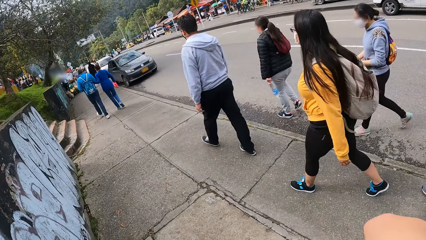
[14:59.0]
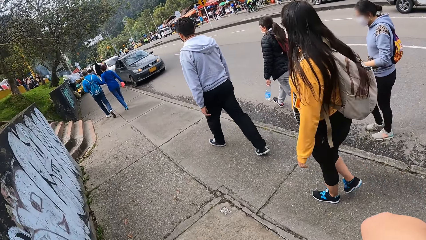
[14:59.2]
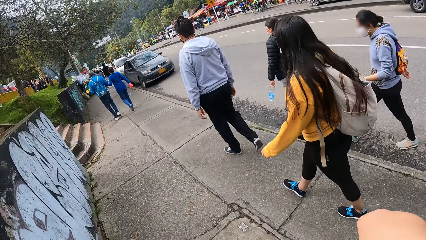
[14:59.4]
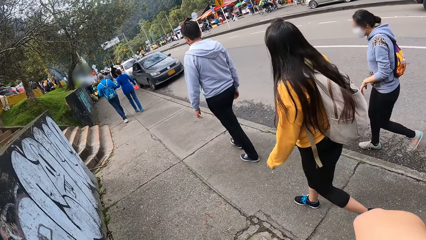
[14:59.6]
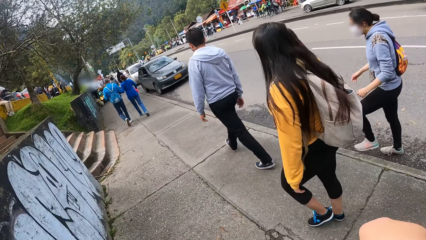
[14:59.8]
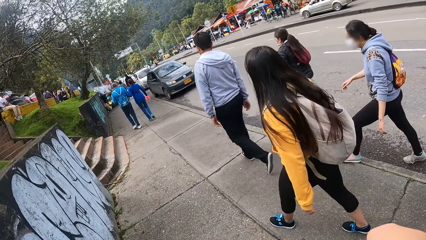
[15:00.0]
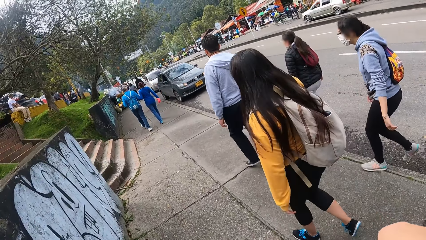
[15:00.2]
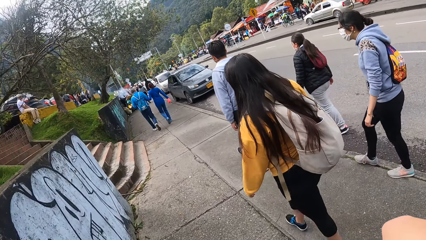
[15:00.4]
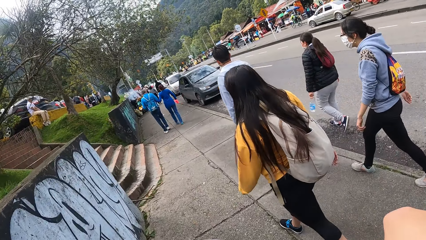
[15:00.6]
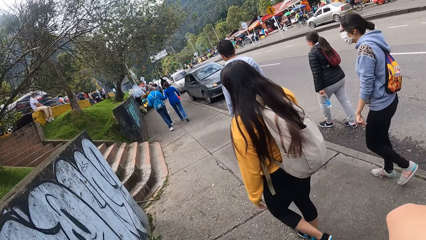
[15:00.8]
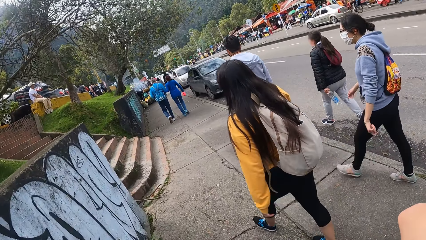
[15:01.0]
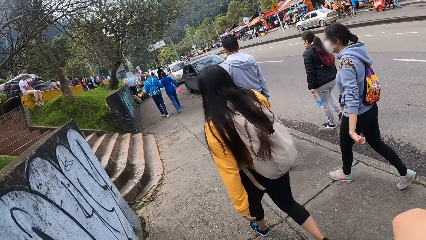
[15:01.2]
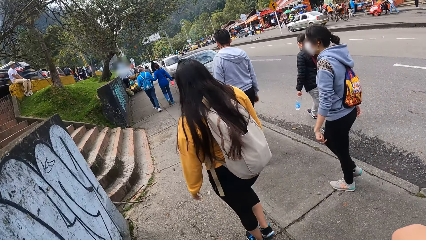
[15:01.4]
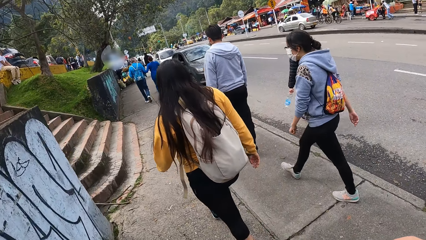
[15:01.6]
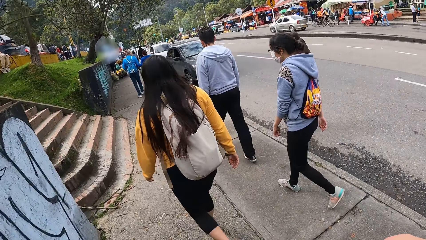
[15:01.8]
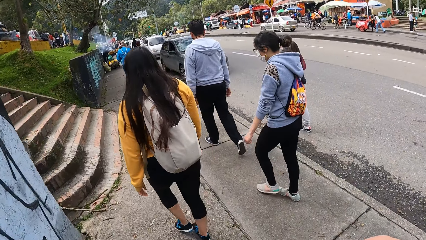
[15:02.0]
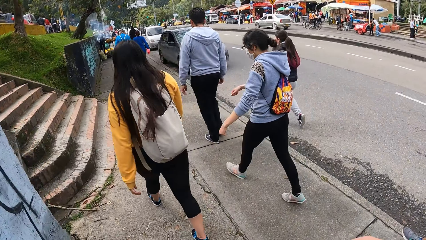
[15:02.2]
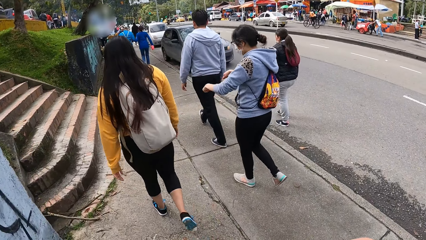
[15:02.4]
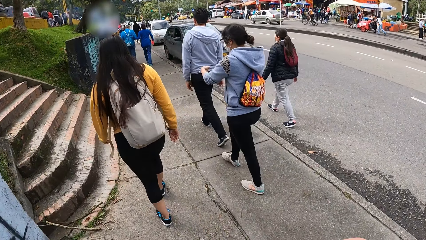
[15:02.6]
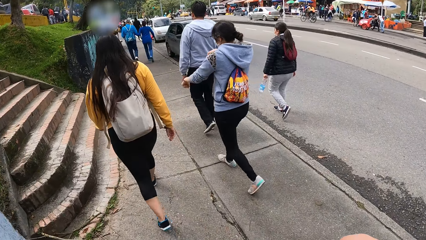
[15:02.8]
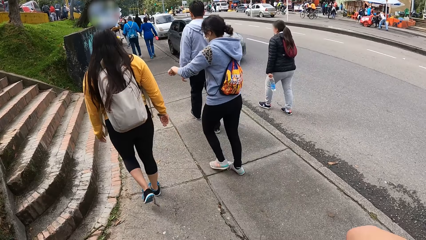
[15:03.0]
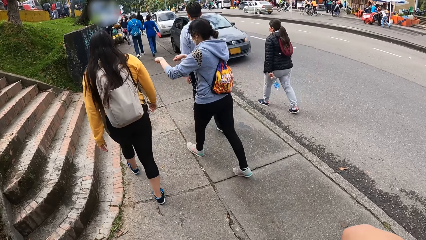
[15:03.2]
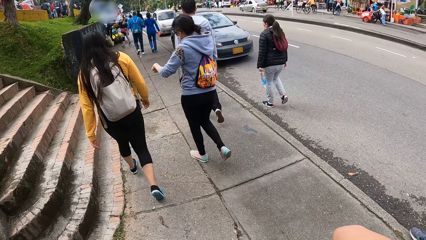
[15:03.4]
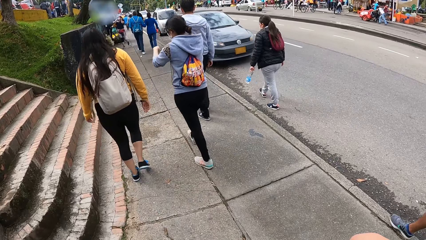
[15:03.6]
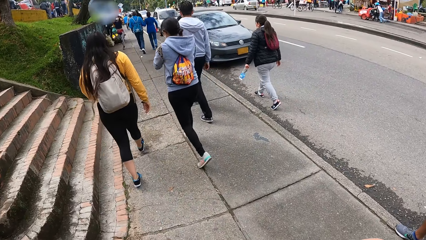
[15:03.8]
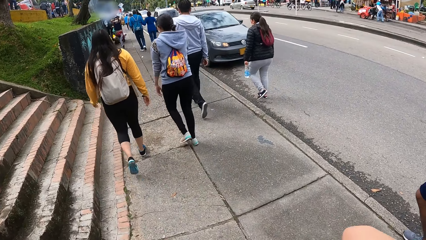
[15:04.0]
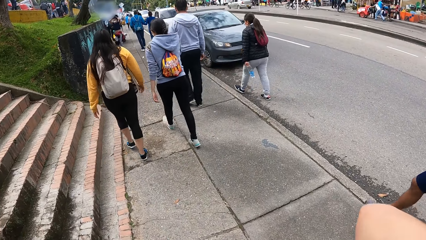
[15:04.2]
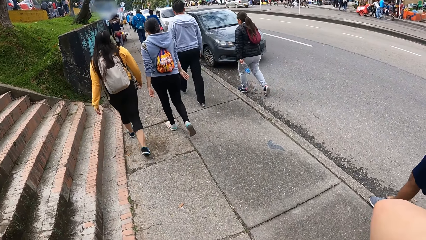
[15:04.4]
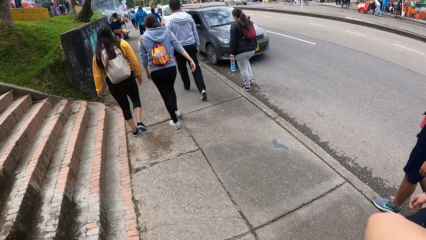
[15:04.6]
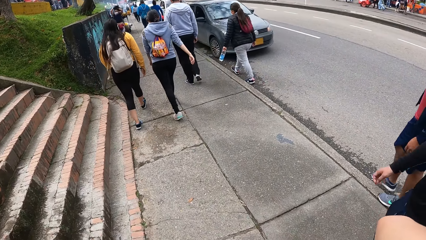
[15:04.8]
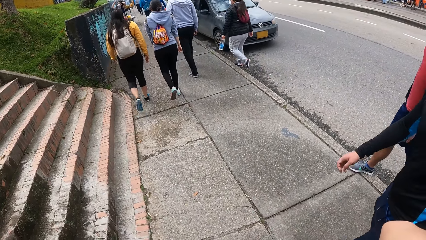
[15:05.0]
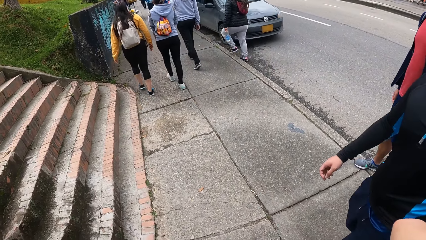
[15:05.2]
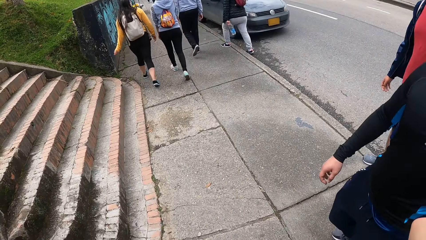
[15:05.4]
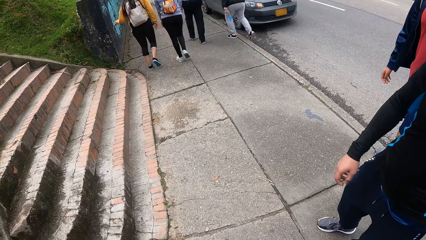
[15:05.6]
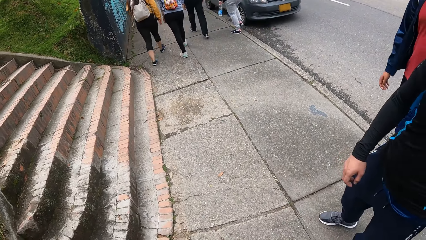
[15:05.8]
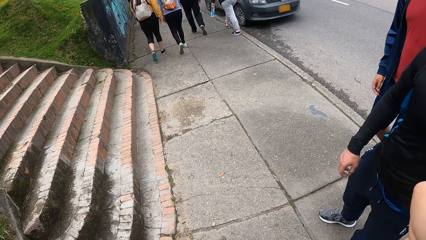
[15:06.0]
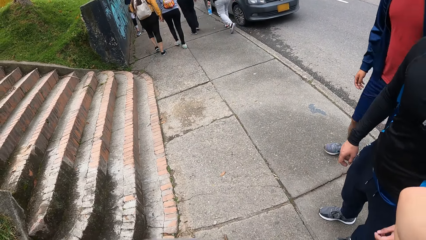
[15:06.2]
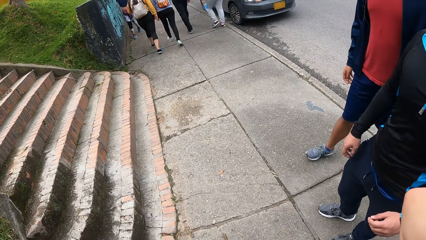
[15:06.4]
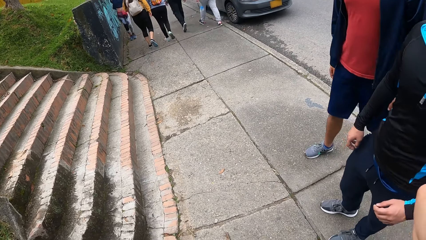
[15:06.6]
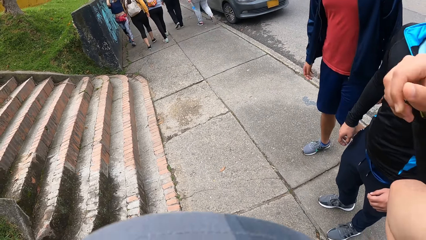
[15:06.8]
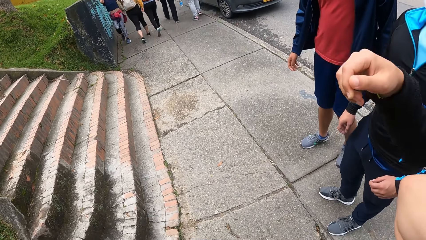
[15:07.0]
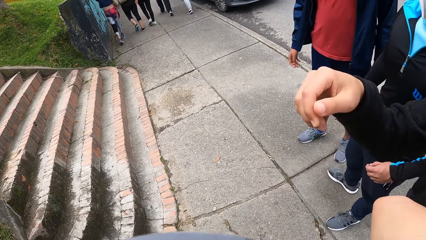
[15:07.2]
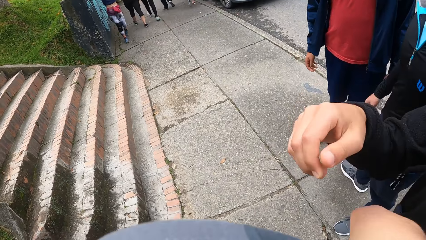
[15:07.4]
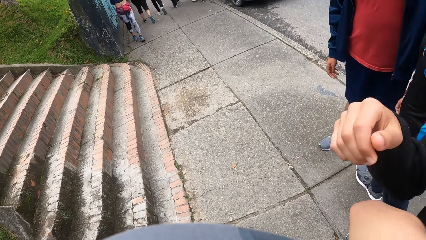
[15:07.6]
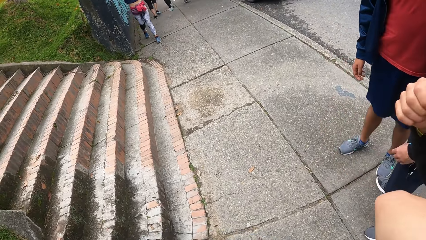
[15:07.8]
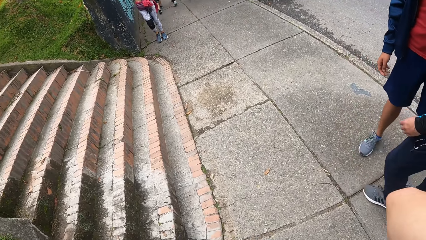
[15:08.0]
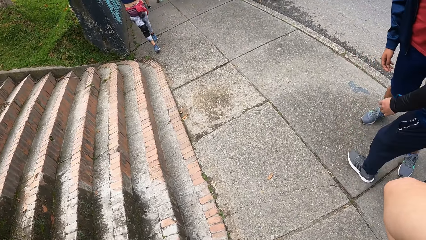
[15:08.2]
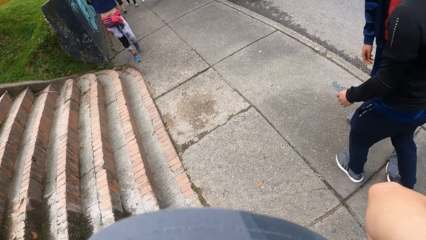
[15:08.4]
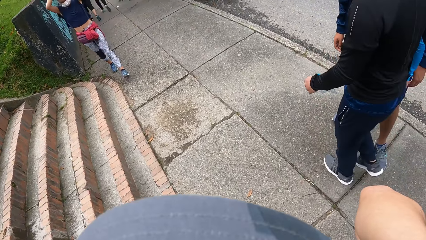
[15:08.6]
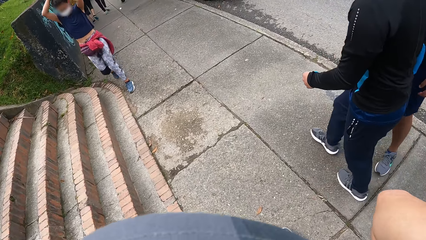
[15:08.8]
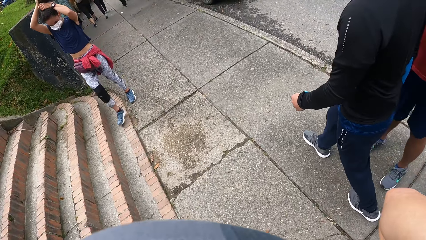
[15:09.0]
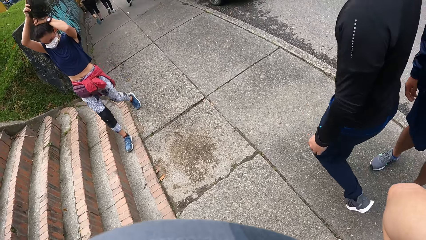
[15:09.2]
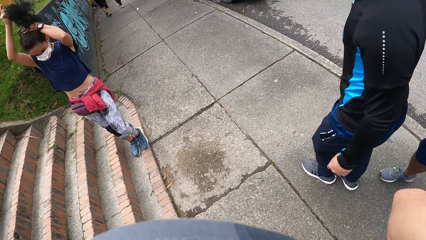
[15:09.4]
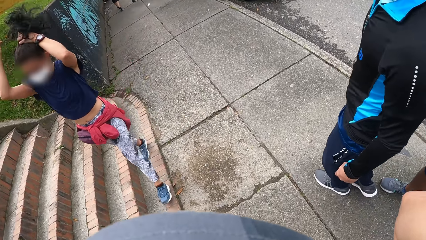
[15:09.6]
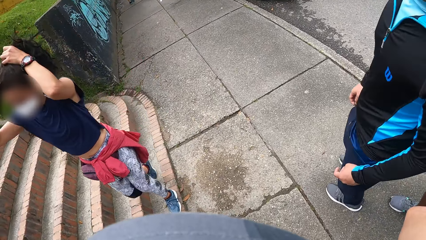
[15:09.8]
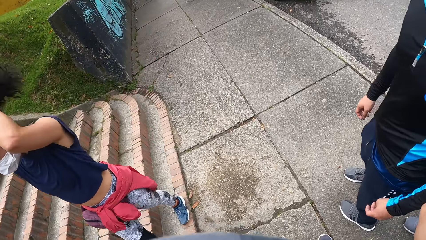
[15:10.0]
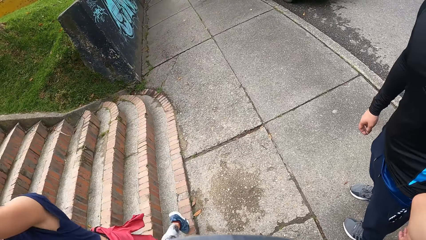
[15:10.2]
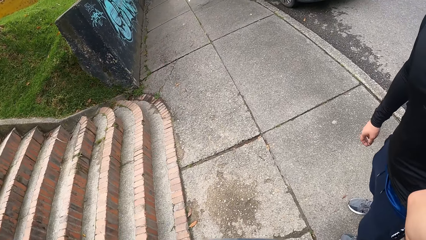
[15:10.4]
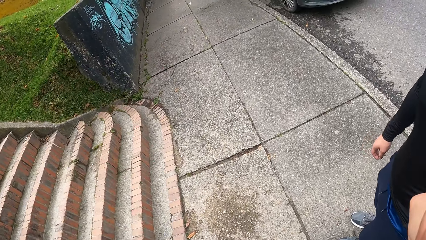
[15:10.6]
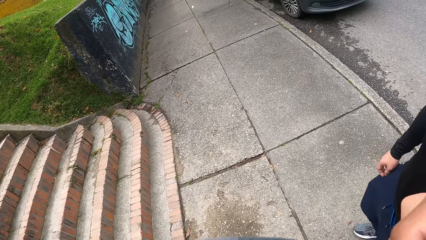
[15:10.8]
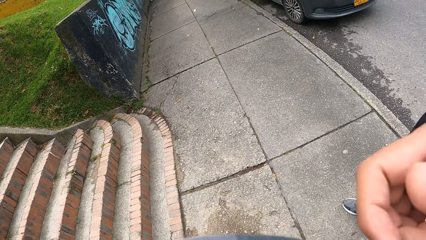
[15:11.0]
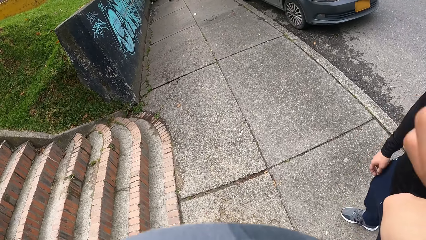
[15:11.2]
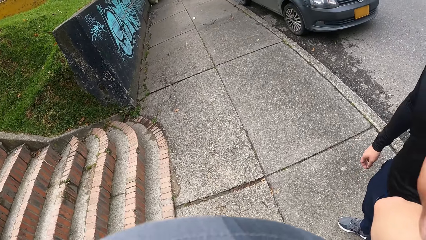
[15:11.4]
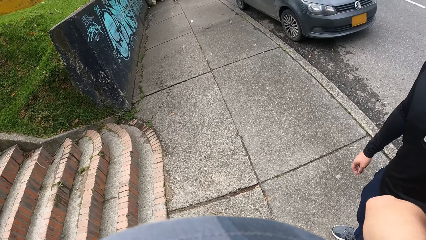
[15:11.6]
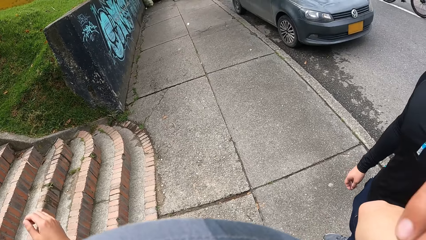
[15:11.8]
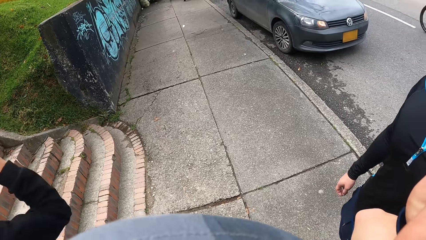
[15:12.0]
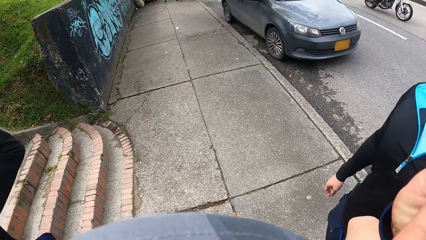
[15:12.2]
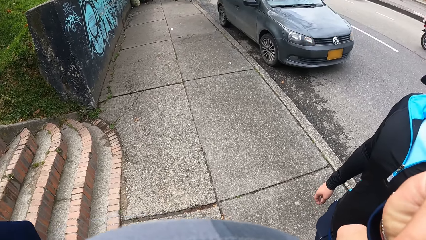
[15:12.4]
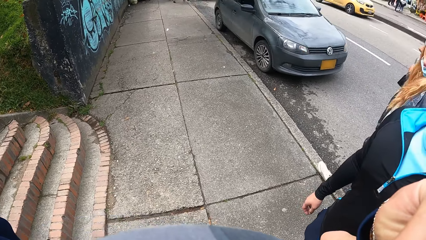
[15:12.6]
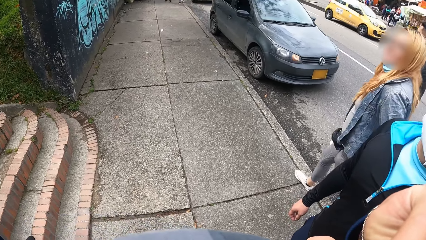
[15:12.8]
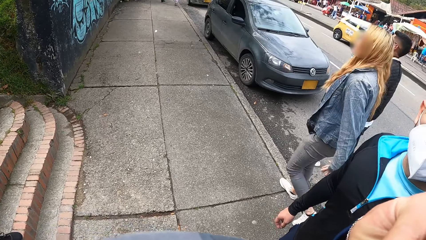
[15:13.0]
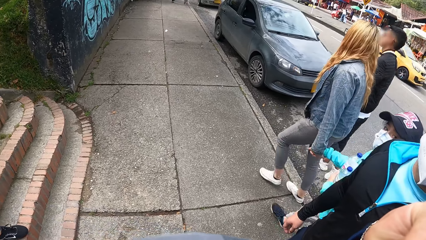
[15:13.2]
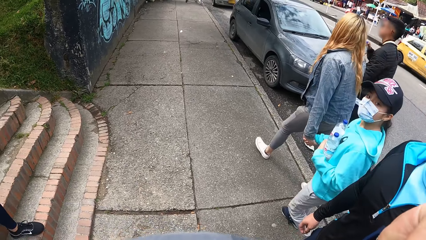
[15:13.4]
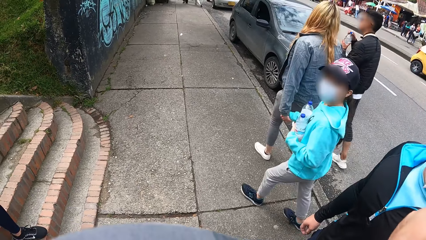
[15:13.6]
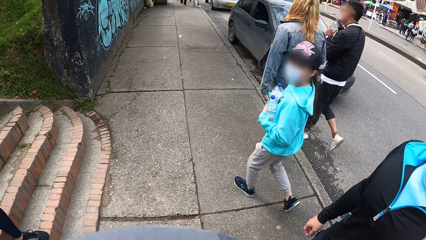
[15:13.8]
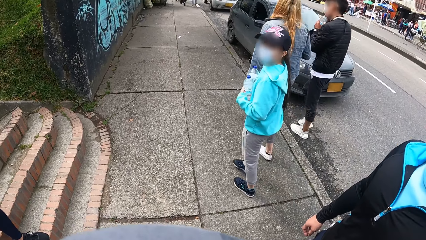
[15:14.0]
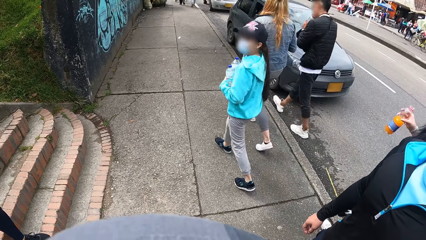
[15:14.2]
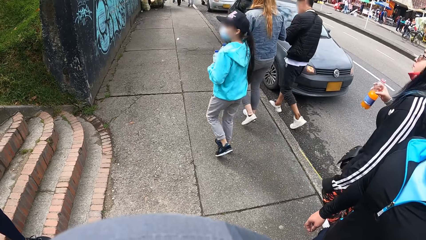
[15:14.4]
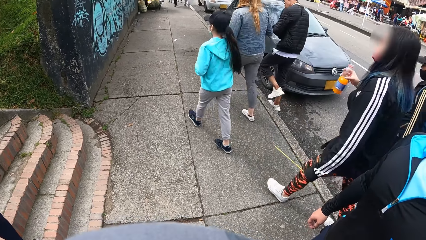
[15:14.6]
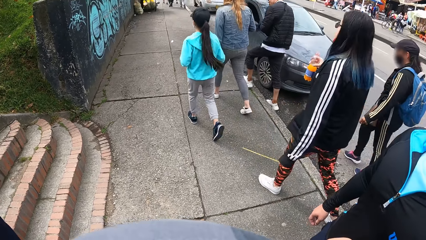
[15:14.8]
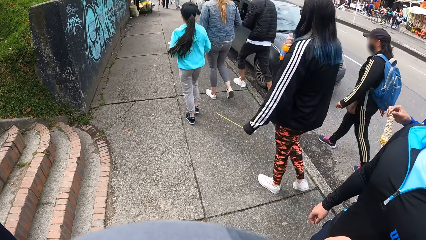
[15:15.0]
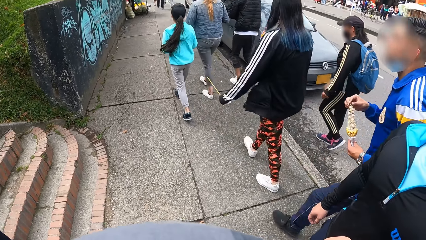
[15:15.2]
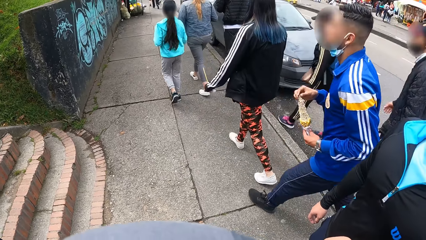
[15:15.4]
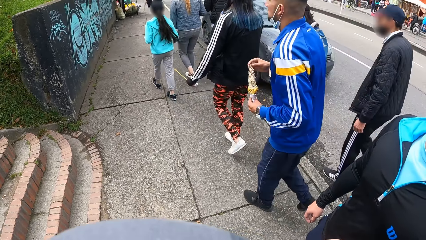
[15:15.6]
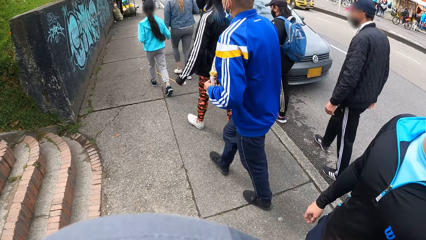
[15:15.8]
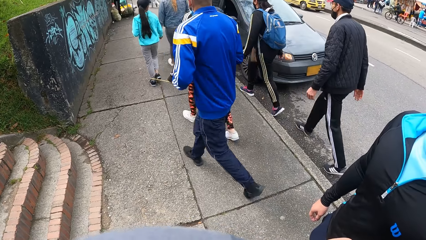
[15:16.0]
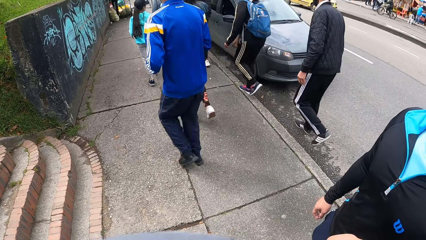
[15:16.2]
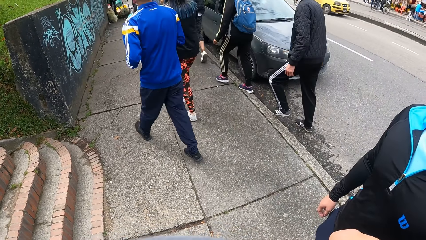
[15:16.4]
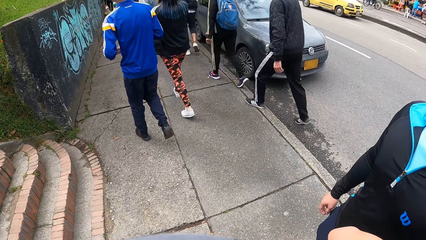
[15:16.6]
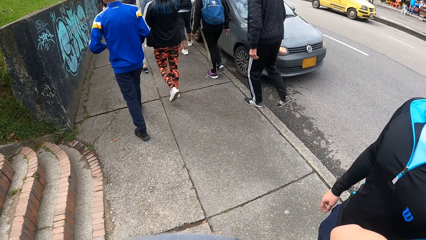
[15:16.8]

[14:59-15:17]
The camera wearer walks on the pedestrian walk on the street. He moves a hand in the street. A man stands on the pedestrian path in the street. The camera wearer stretches a right hand on the street. Another man stands on the pedestrian path in the street. The first man walks on the pedestrian path in the street. The other man looks around on the pedestrian path. The camera wearer adjusts a camera on his head with his right hand. He stands on the pedestrian walk on the street. The first man stands on the pedestrian path in the street.
